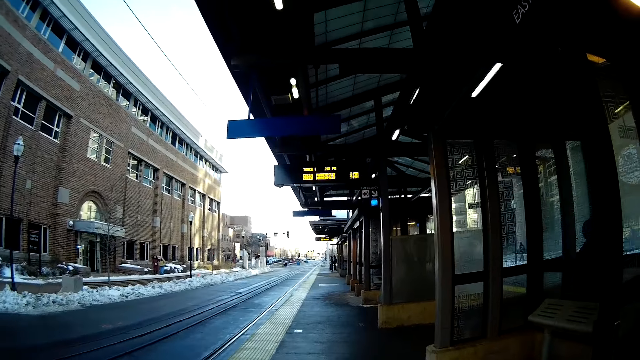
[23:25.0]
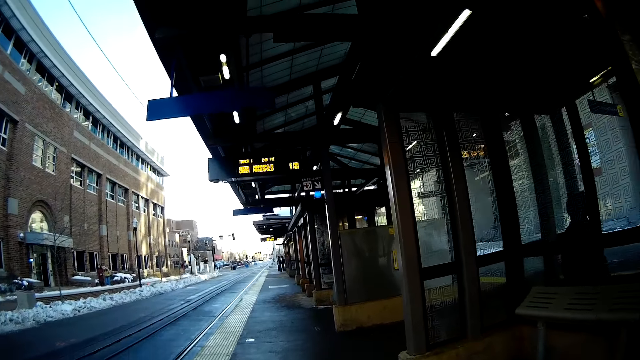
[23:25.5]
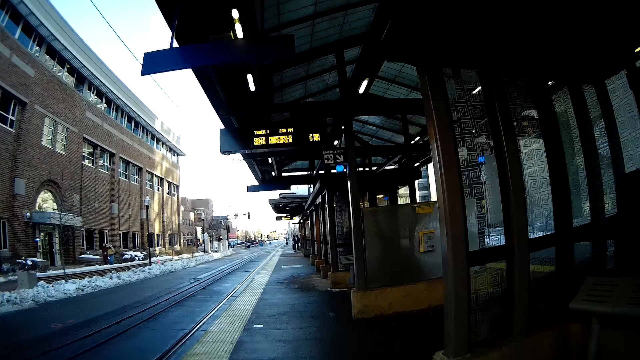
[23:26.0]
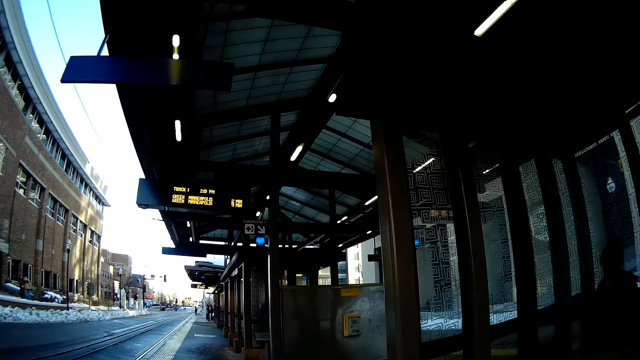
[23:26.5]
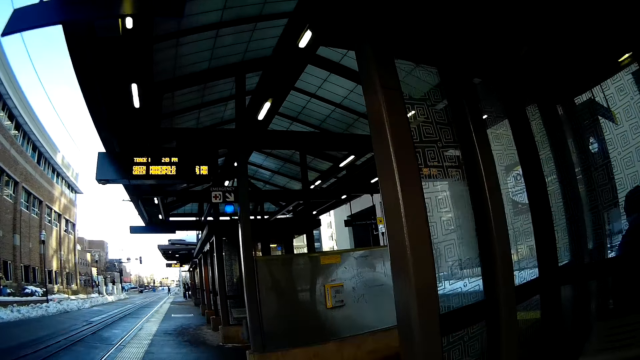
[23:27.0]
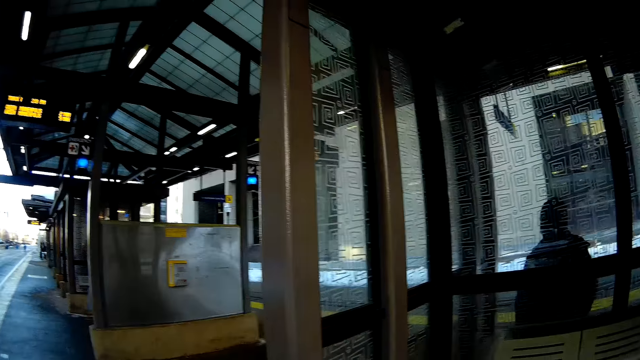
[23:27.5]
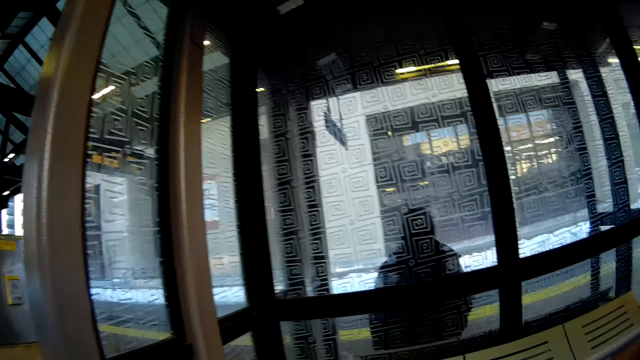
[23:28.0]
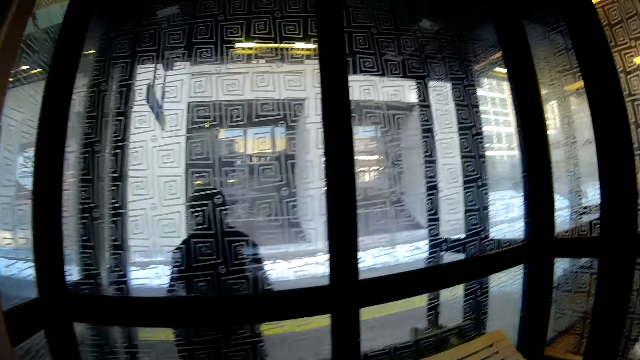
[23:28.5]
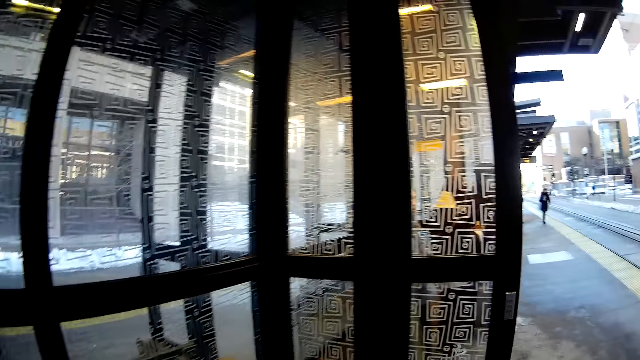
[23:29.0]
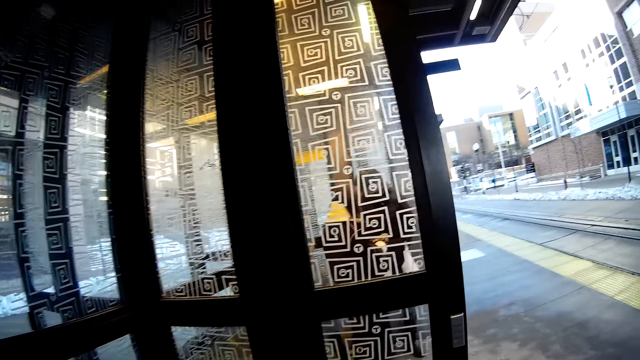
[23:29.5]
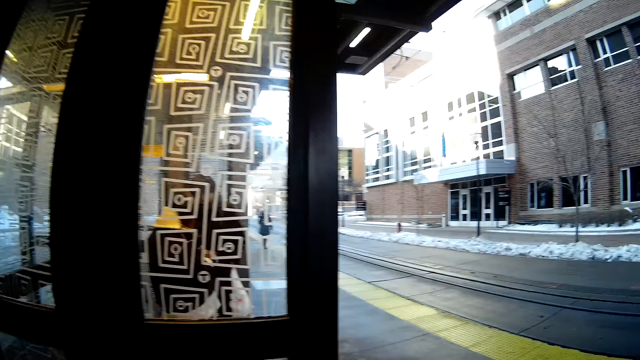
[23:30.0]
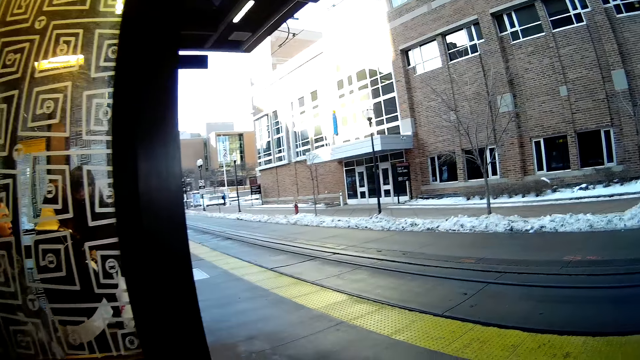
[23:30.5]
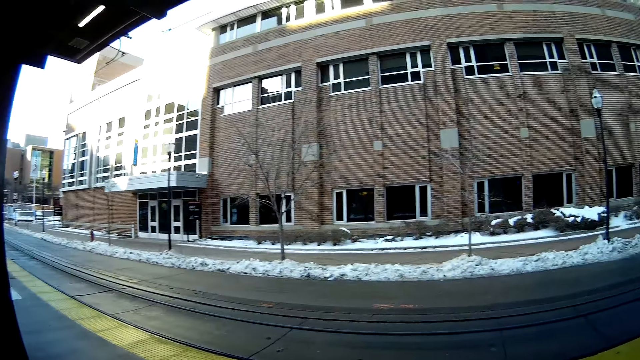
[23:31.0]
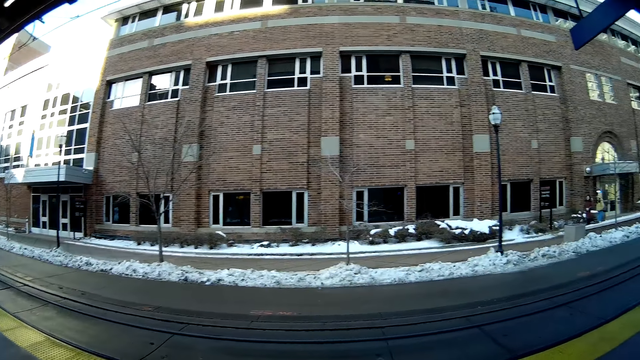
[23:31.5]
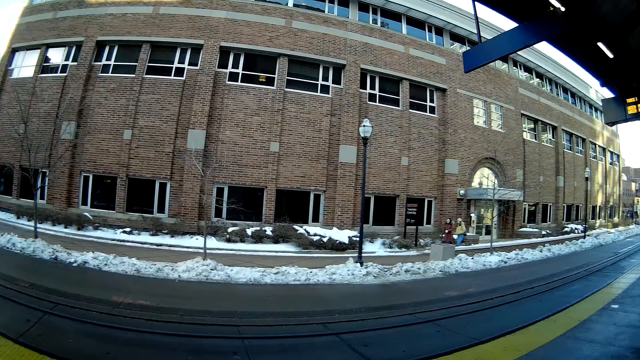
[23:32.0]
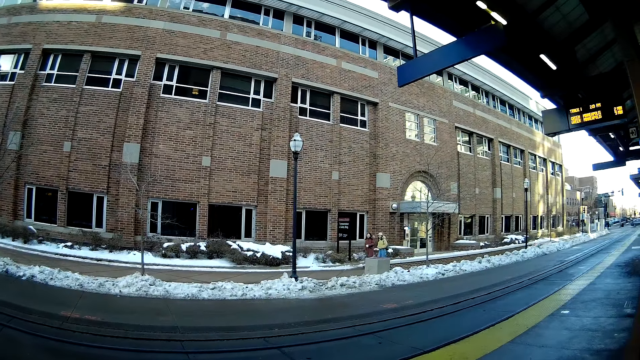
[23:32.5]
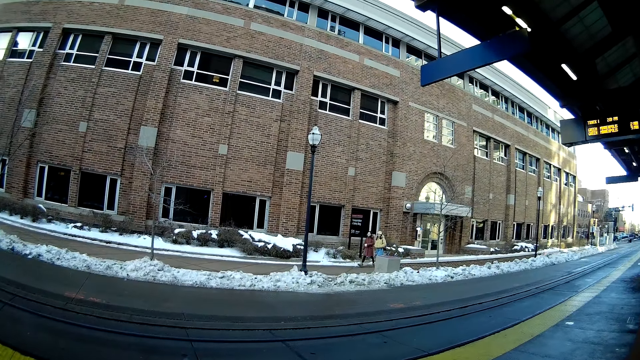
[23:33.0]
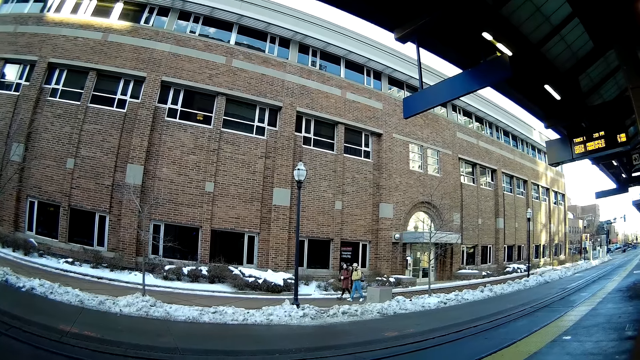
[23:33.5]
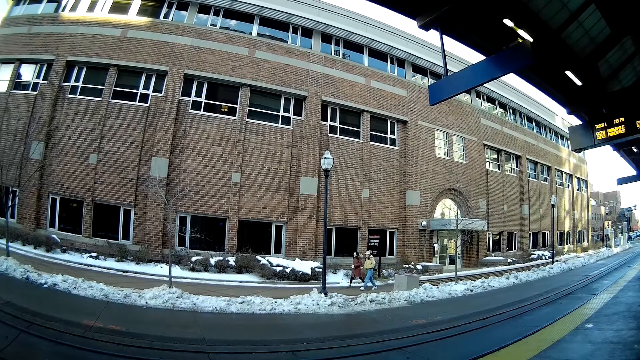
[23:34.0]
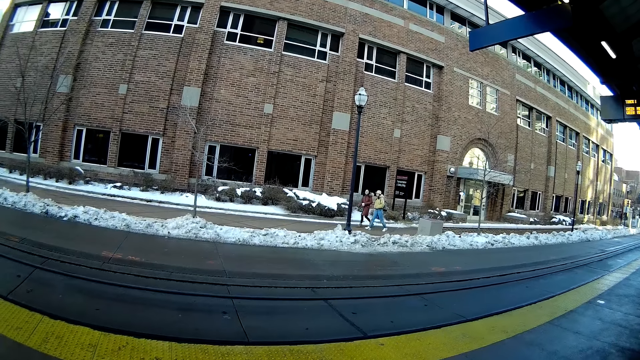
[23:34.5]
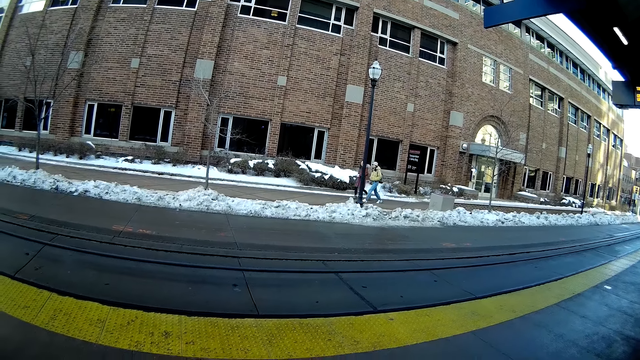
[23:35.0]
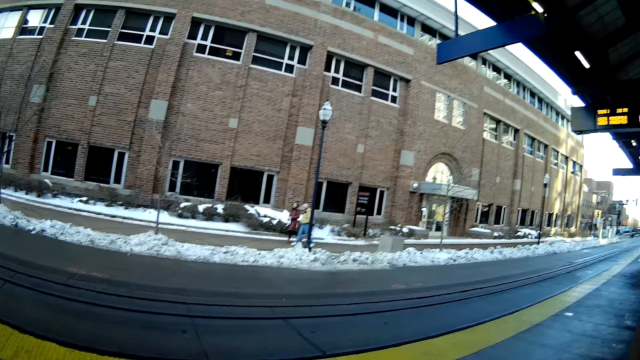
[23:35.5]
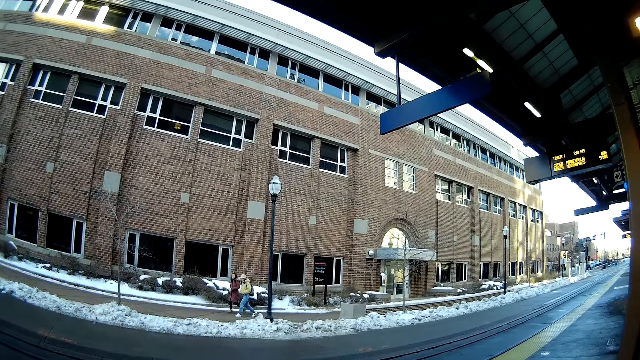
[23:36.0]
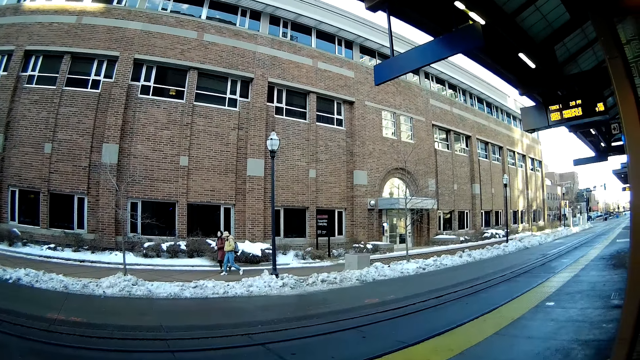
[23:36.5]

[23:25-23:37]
The camera wearer enters the railway stop. They look around.

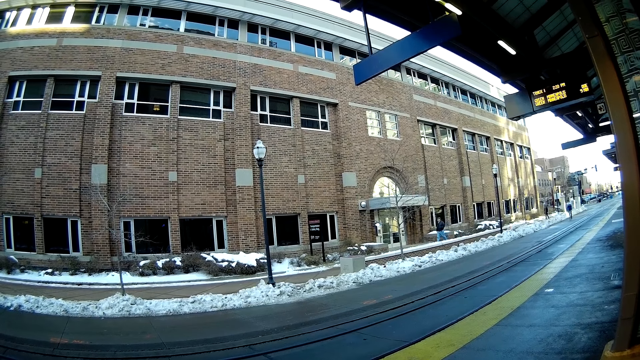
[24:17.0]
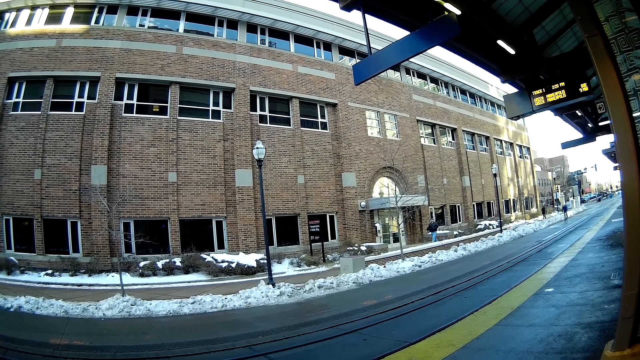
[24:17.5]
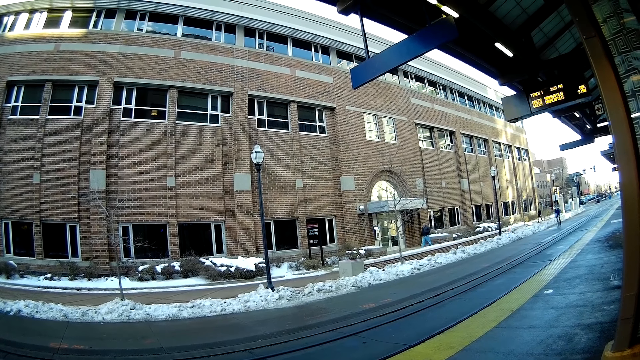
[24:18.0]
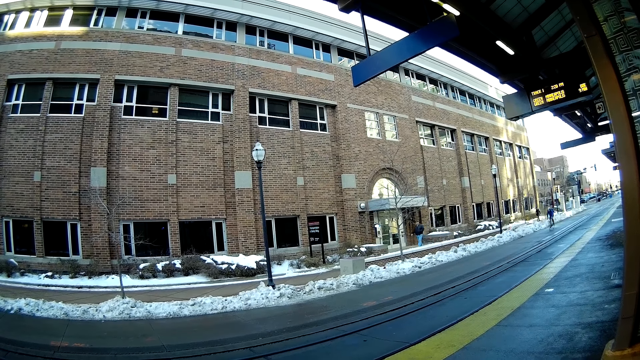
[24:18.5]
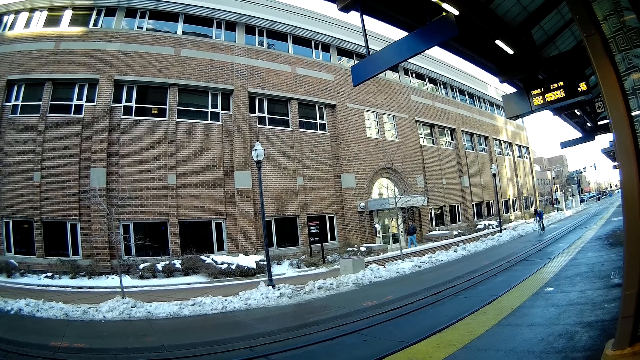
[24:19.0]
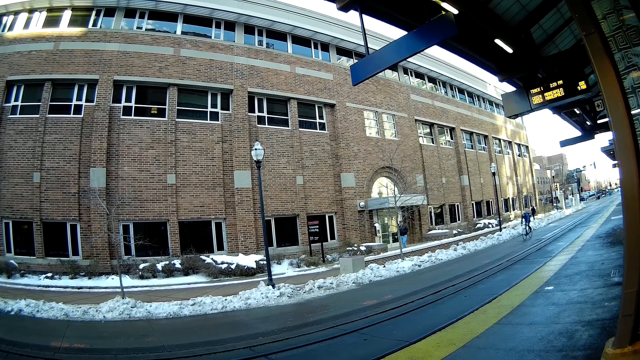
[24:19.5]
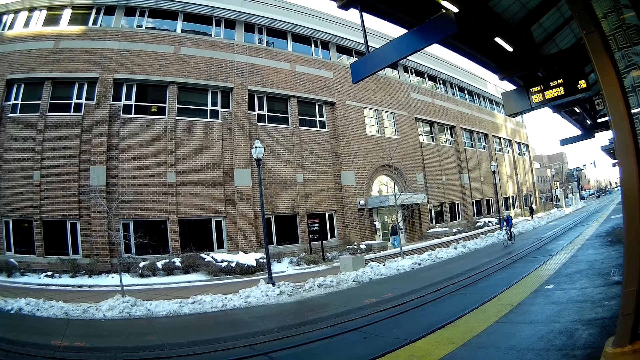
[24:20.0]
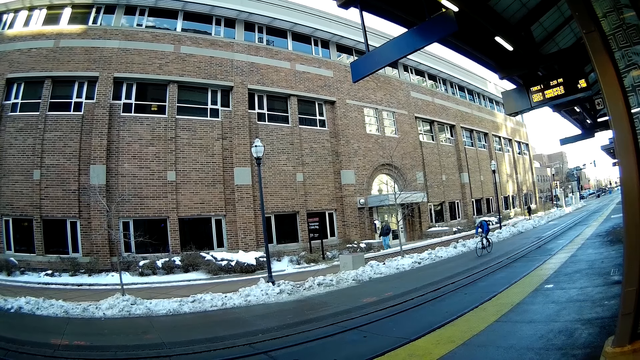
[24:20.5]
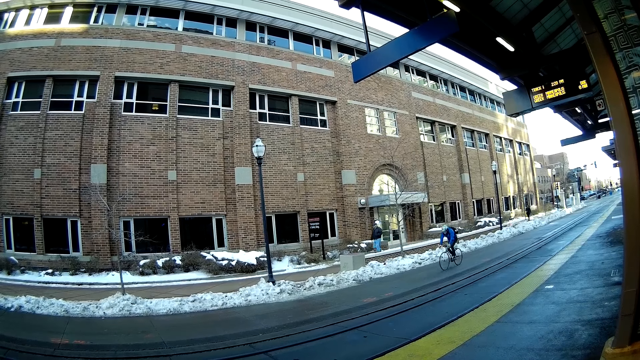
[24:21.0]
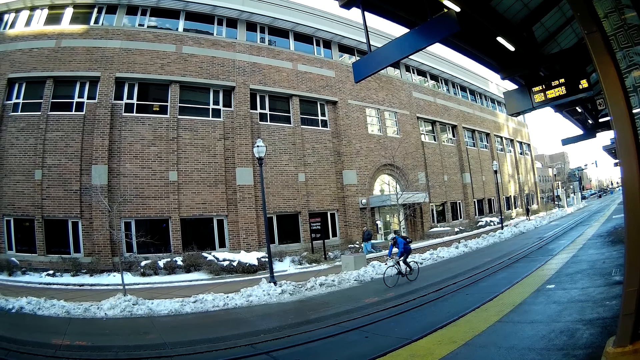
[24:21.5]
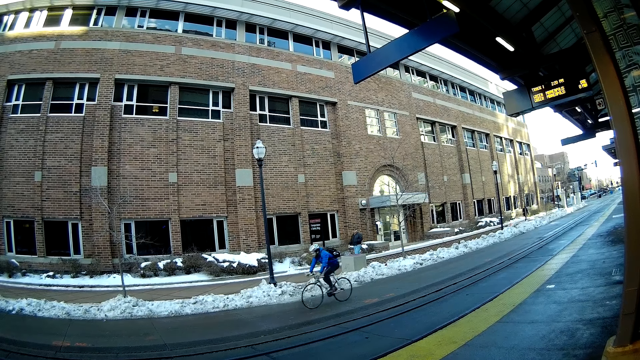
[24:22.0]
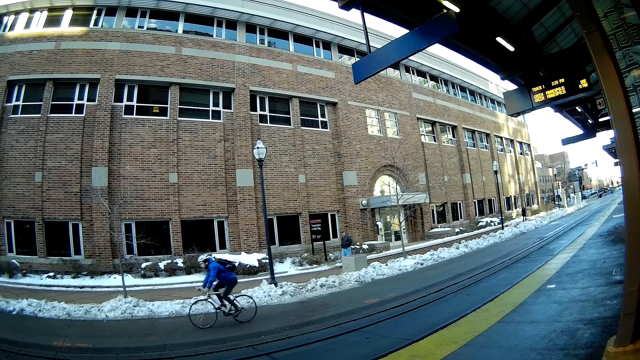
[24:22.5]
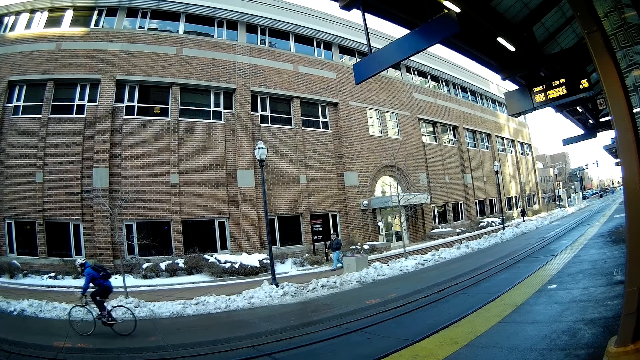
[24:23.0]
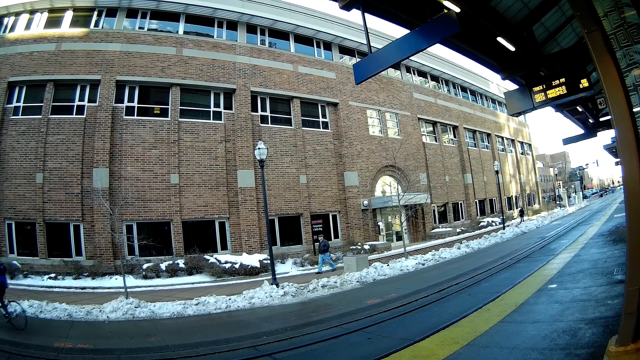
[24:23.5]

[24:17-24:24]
A man rides a bicycle past the camera wearer.

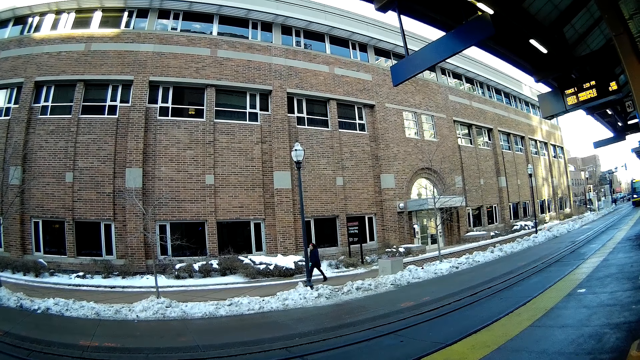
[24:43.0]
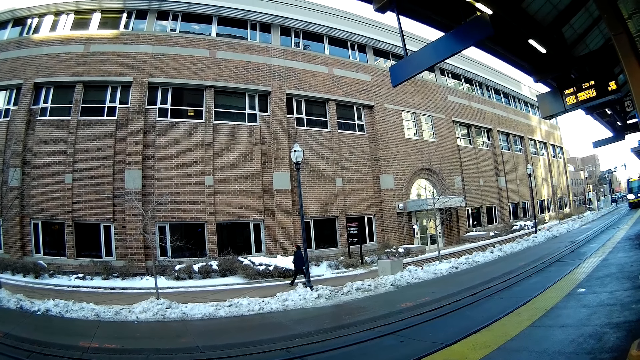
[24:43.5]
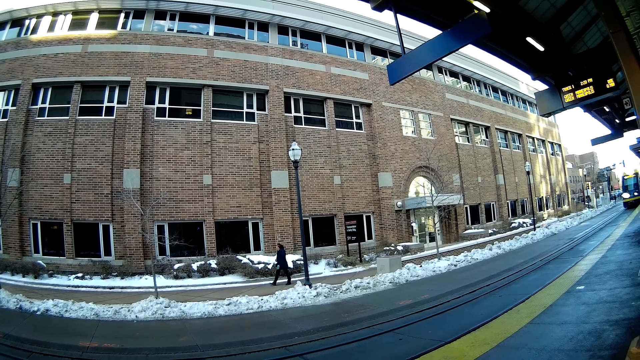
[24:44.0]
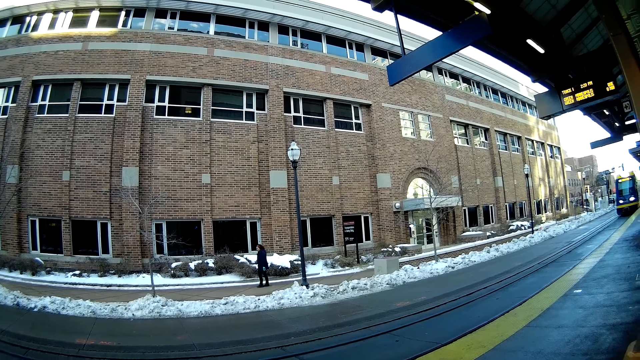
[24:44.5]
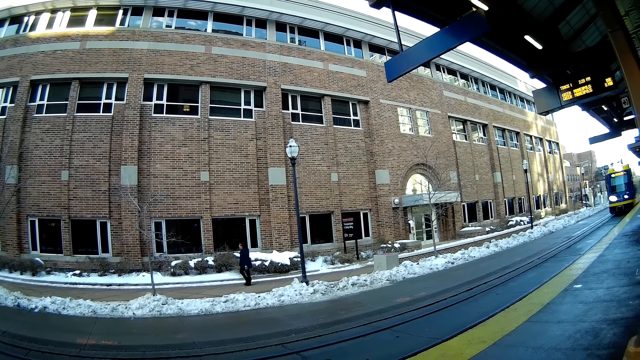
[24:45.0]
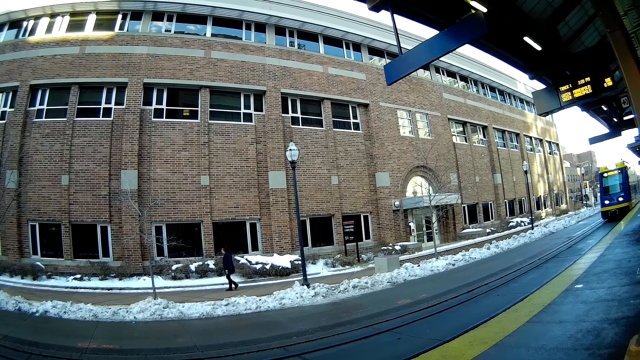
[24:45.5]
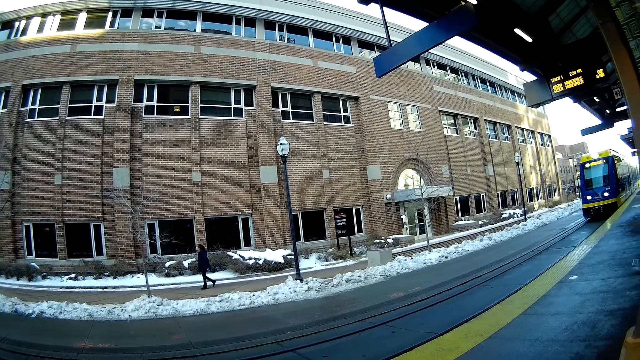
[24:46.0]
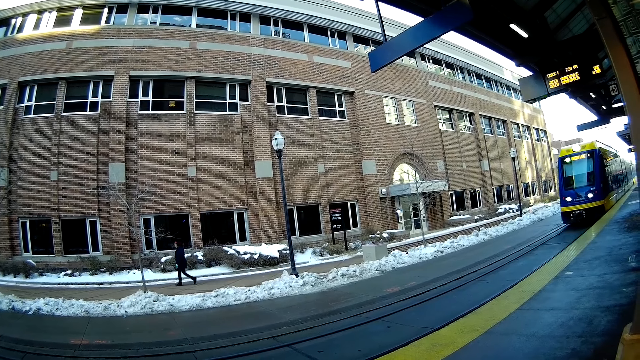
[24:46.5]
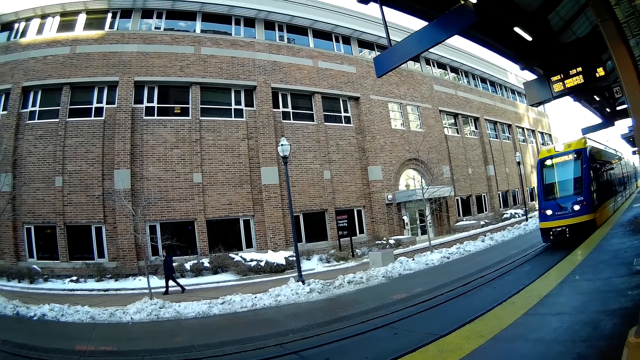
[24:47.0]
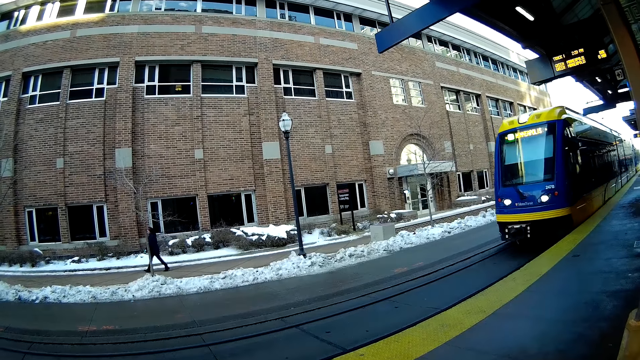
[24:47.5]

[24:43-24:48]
A train approaches the camera wearer.
